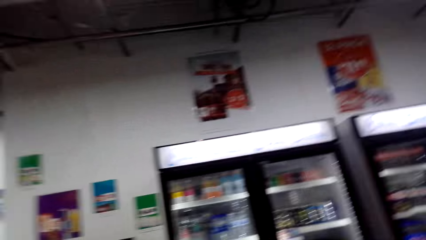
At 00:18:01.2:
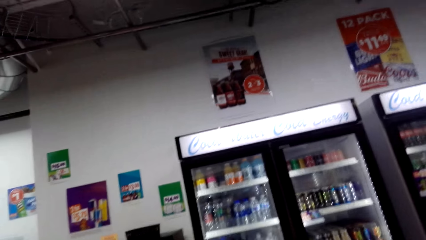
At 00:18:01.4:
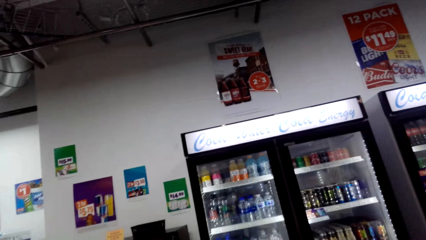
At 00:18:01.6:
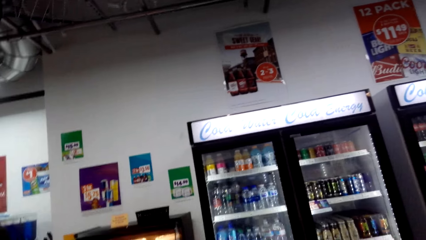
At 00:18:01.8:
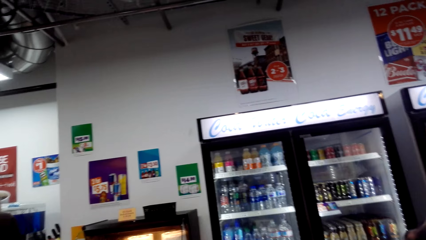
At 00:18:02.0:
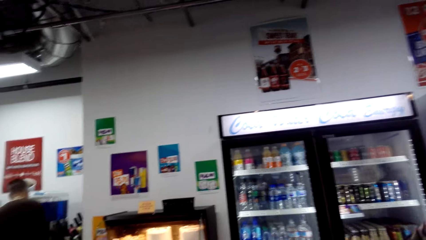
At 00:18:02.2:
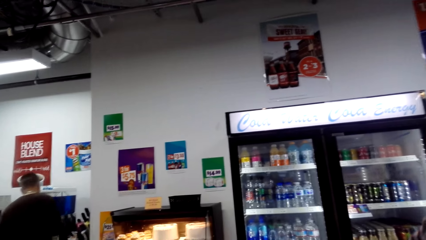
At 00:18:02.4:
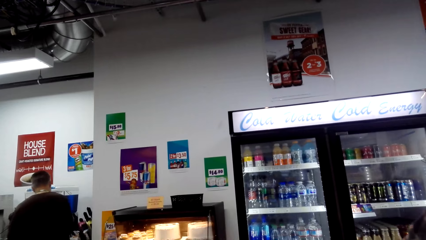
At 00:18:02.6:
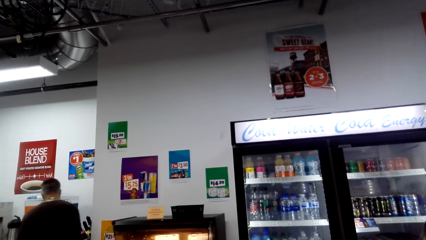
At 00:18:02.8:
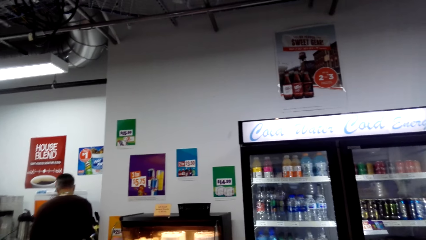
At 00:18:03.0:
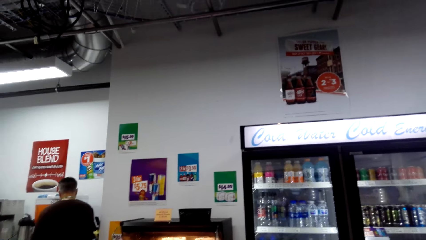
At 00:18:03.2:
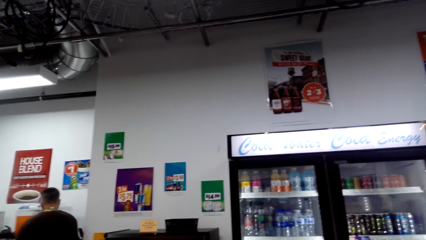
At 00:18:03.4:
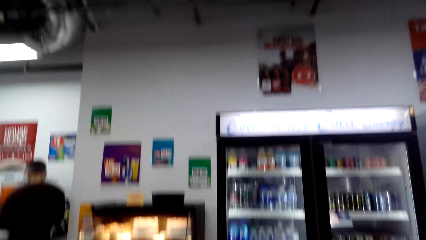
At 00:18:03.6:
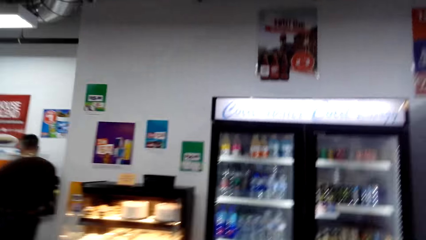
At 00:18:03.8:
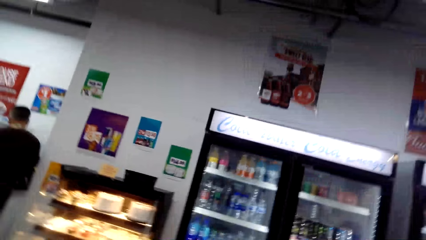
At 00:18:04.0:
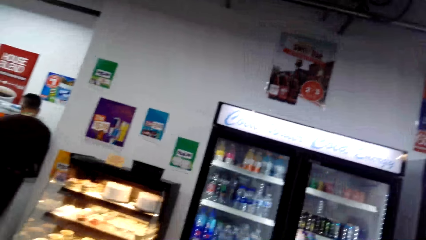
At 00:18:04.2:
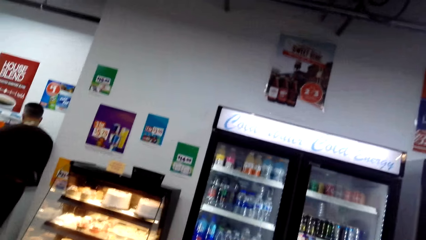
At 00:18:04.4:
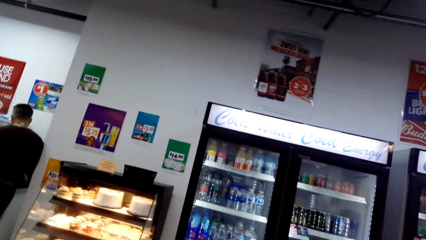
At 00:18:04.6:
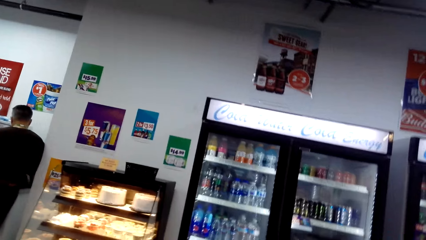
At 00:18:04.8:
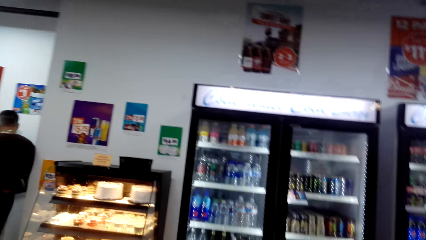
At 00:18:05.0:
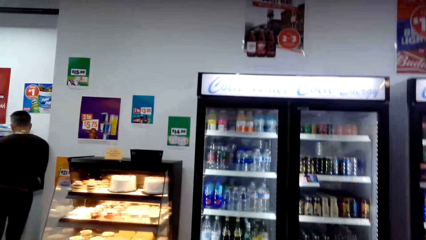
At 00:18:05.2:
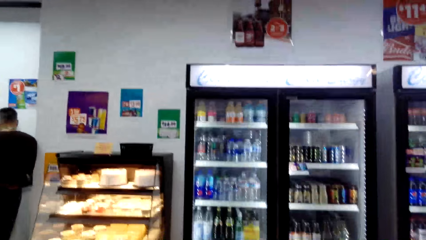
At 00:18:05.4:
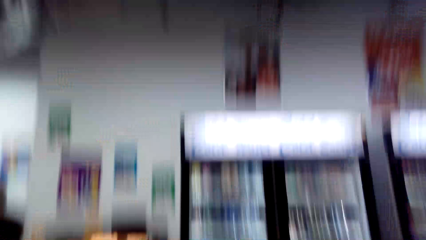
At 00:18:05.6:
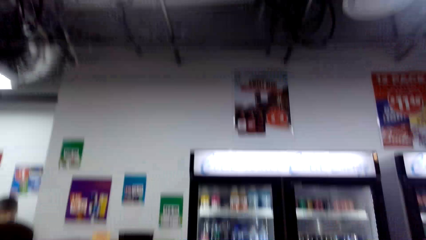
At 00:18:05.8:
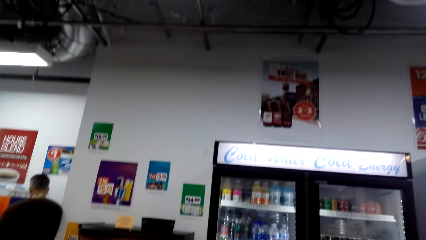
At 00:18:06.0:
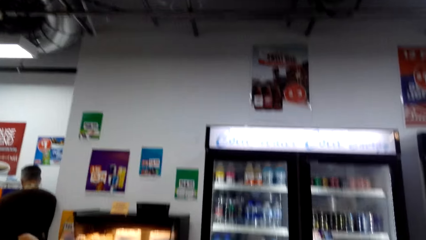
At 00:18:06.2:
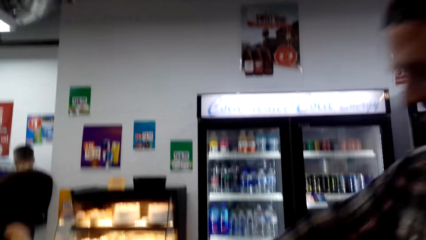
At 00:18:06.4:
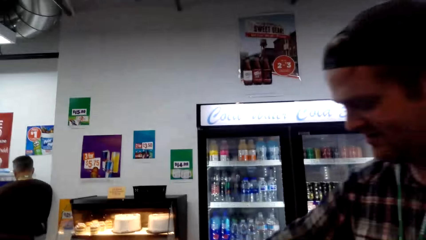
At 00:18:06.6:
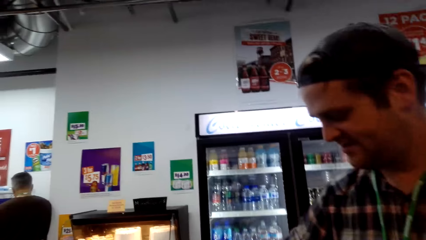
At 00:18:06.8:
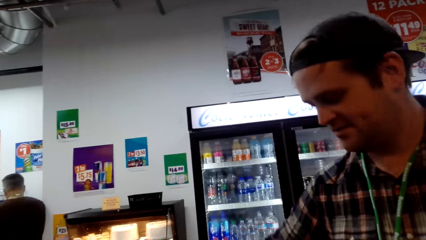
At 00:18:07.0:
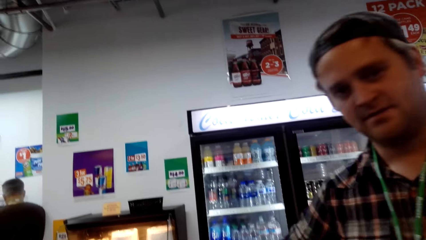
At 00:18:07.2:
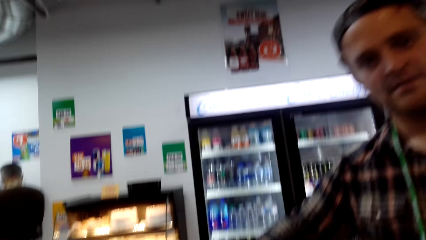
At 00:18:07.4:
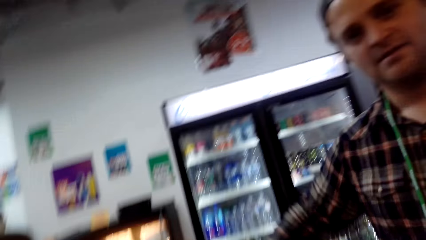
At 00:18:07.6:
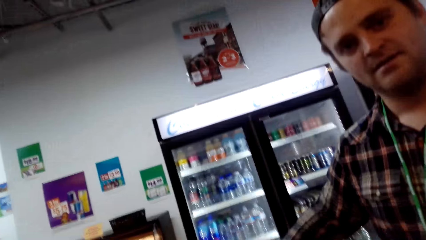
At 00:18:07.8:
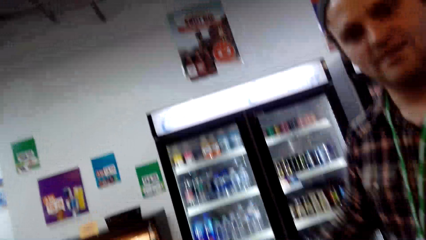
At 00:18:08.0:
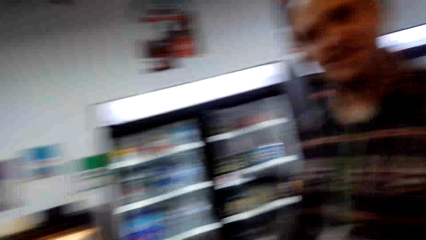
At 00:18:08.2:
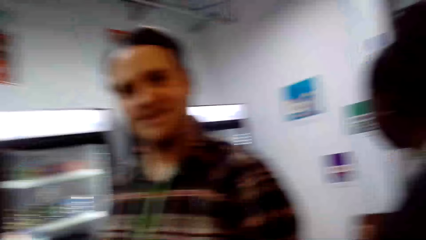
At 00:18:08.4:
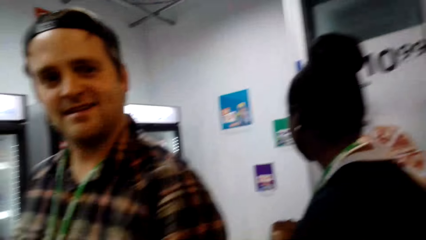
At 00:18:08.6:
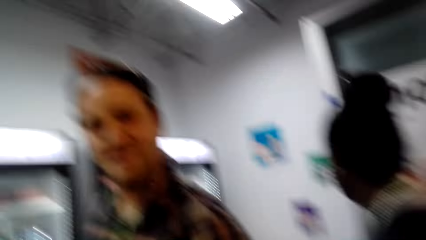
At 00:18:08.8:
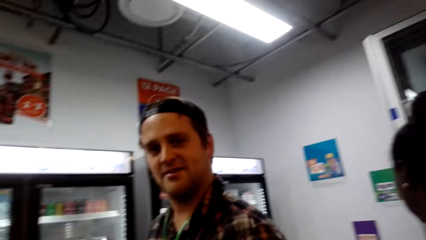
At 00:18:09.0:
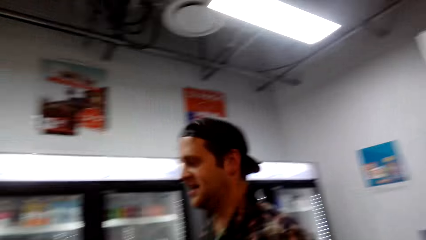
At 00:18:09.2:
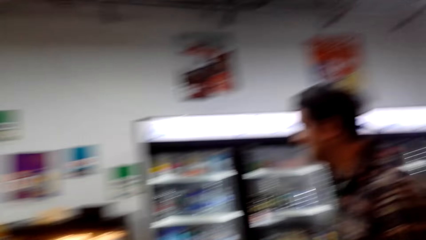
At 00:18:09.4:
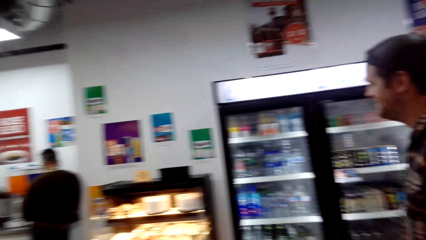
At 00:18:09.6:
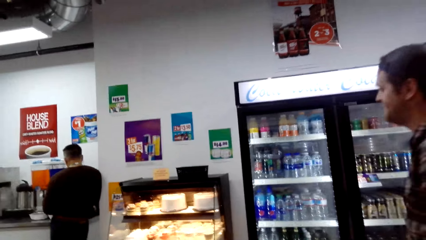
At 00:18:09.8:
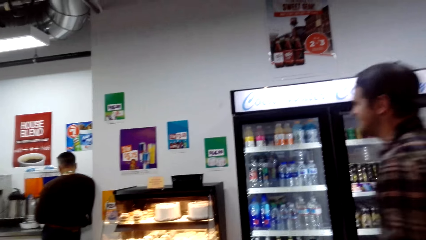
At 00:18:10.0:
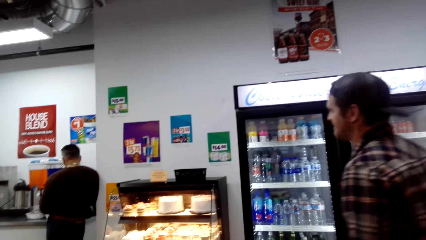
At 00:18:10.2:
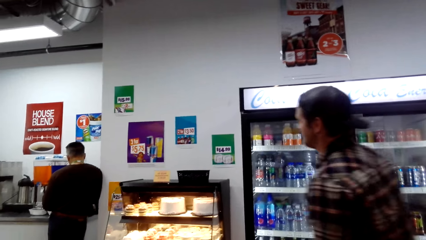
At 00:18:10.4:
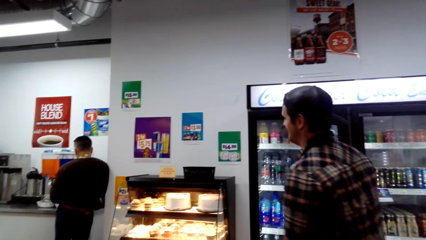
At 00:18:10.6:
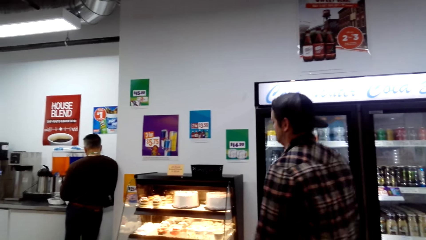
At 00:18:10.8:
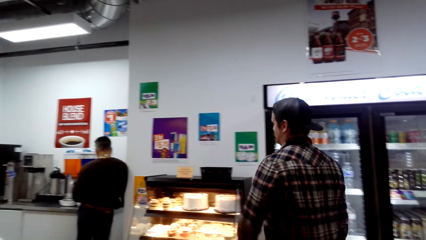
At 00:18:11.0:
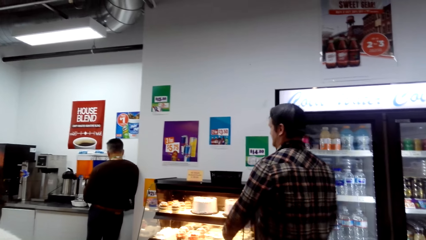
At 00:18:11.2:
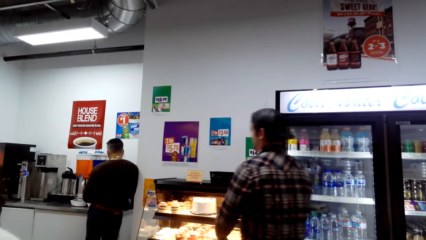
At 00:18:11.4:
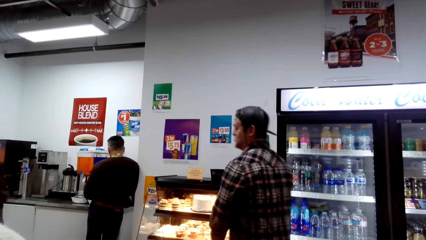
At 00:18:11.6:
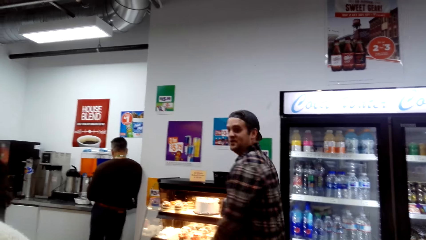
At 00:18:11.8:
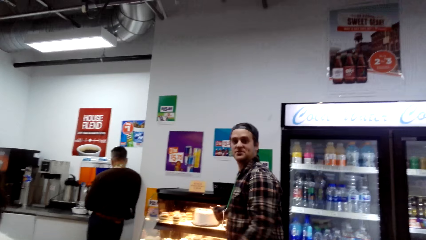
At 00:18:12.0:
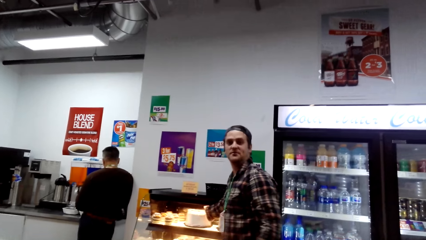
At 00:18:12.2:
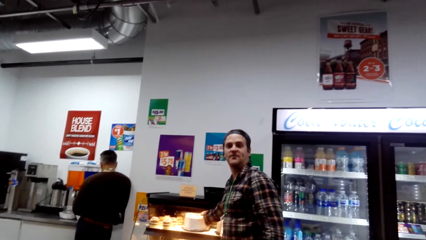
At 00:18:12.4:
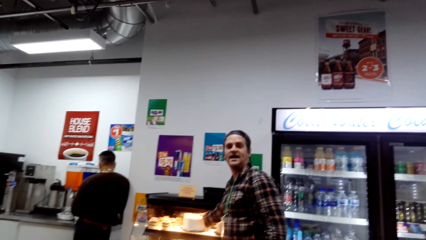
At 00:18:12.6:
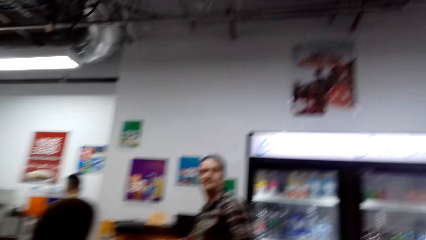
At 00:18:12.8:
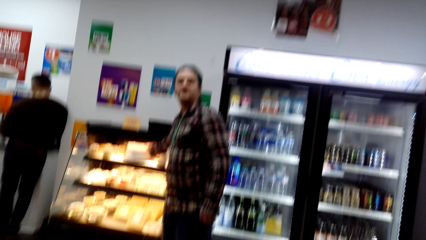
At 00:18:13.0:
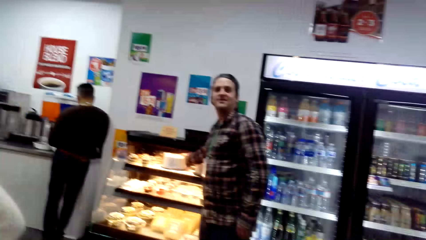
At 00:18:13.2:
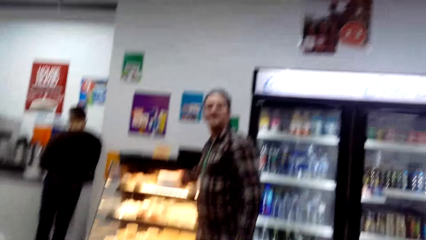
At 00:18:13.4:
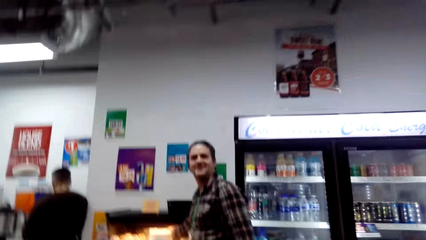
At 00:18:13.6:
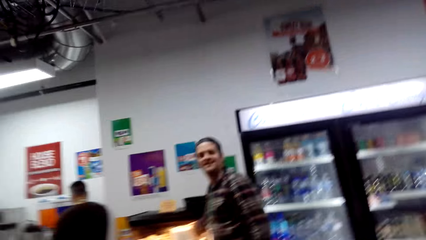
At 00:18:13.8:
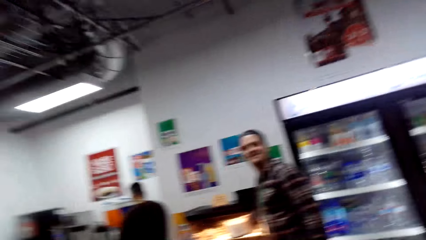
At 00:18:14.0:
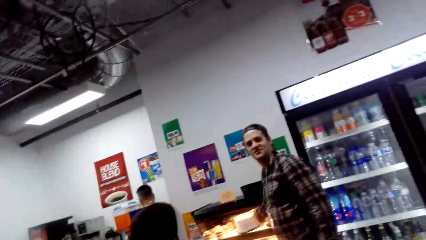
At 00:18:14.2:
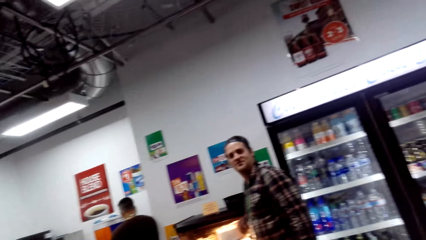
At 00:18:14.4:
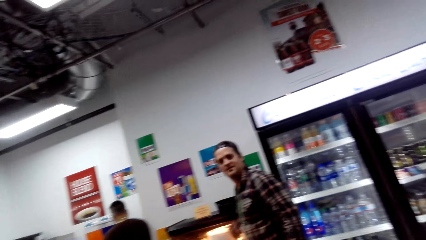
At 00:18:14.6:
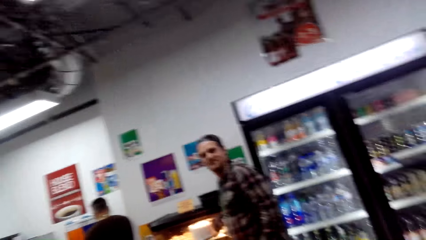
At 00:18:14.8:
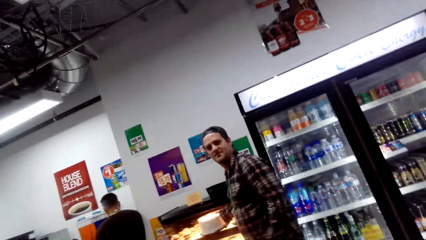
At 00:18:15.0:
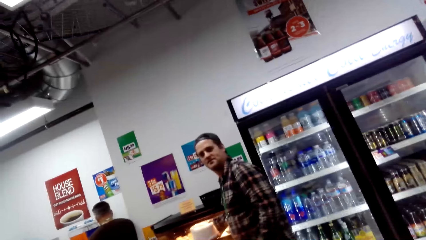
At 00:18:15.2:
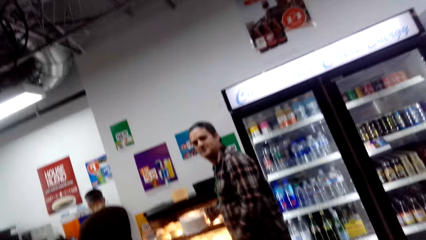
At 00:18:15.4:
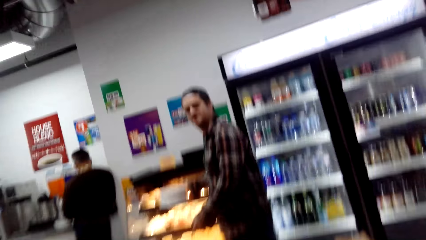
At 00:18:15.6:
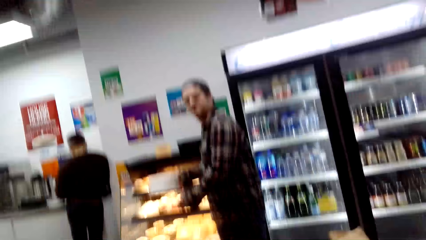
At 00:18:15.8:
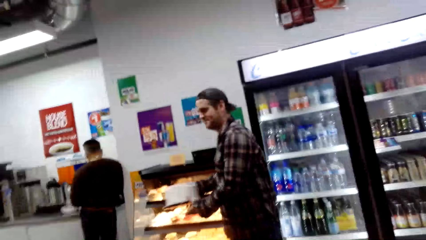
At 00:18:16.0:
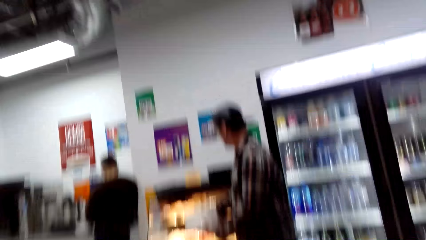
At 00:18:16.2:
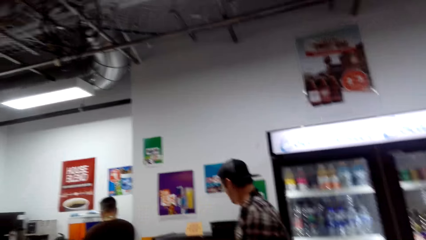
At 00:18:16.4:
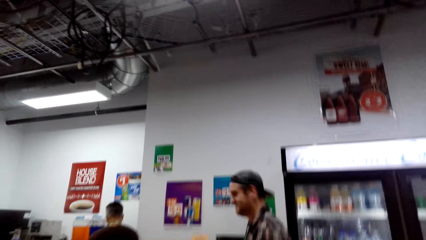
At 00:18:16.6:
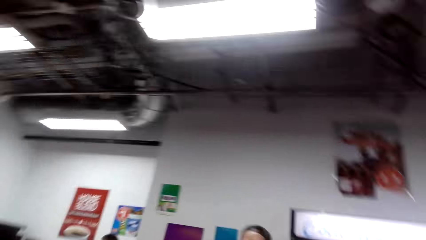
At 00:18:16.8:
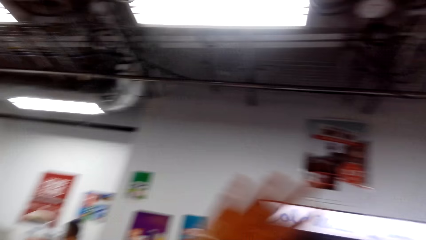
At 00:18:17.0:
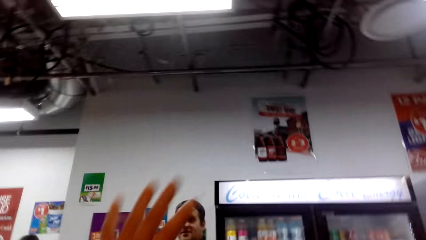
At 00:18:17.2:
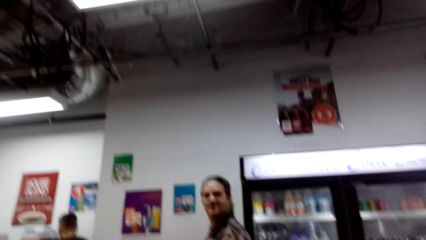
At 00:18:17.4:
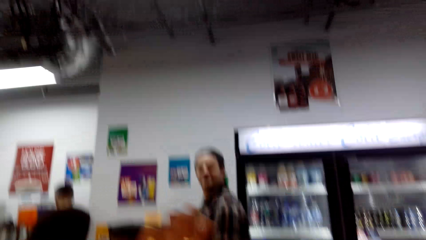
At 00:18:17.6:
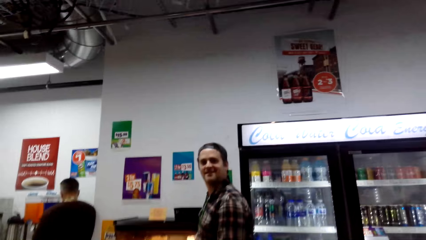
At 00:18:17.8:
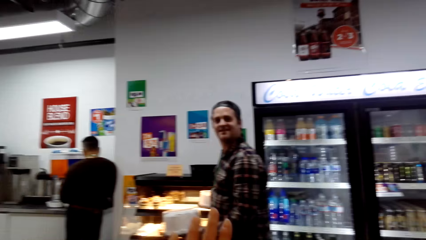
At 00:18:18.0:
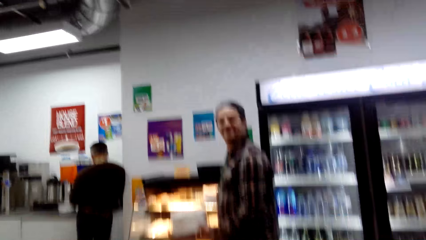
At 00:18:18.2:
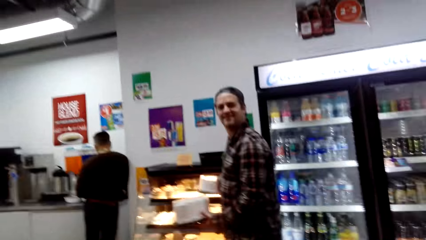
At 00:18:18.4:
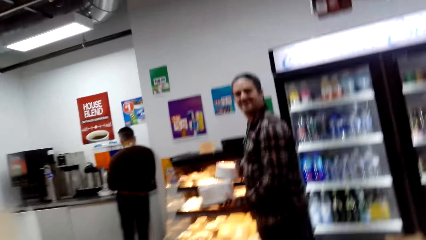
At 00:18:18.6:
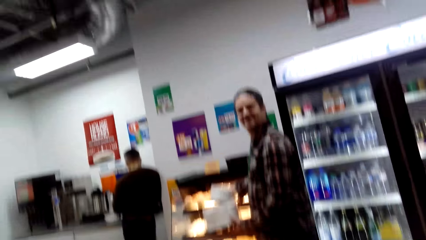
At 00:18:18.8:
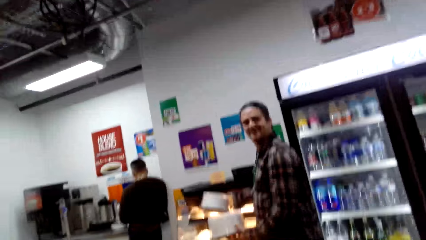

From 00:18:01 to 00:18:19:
The camera wearer looks at the fridge. A man moves the hand. The camera wearer looks around. The man walks around and talks. The man picks up the cake. Another man picks up two cakes.
